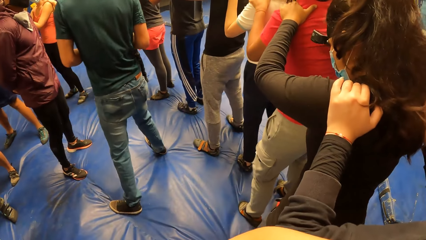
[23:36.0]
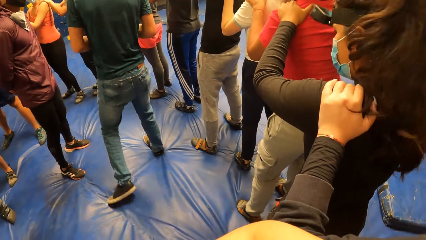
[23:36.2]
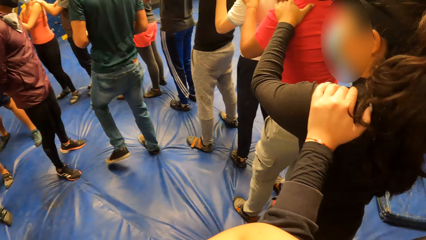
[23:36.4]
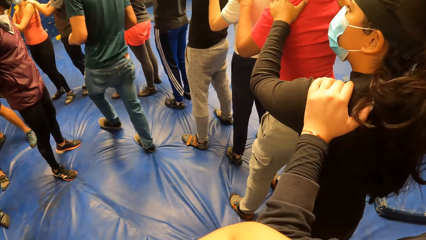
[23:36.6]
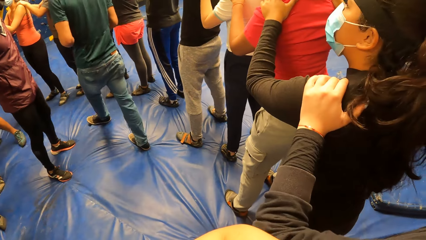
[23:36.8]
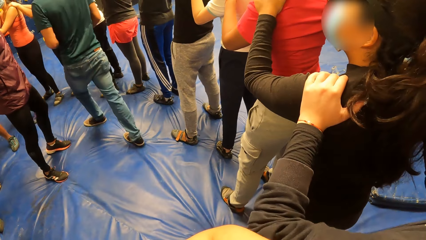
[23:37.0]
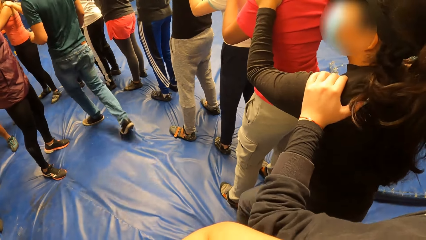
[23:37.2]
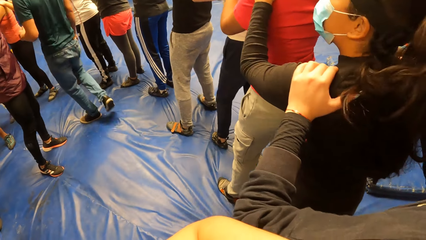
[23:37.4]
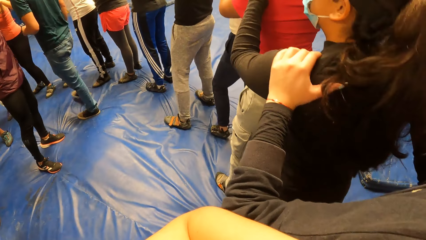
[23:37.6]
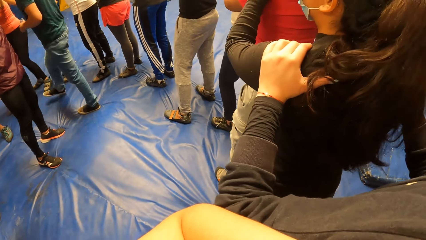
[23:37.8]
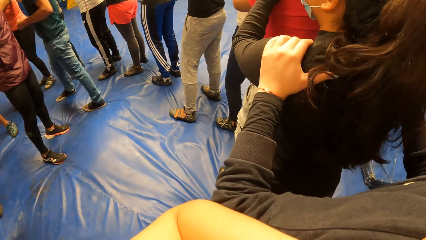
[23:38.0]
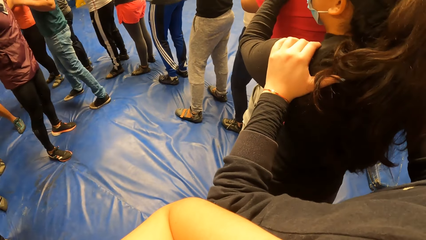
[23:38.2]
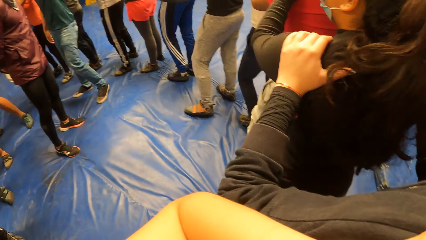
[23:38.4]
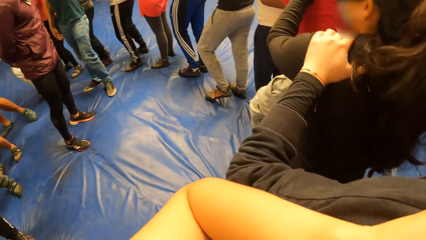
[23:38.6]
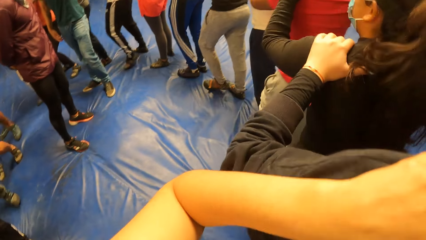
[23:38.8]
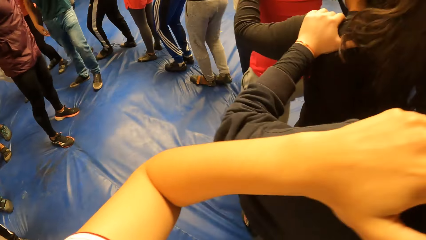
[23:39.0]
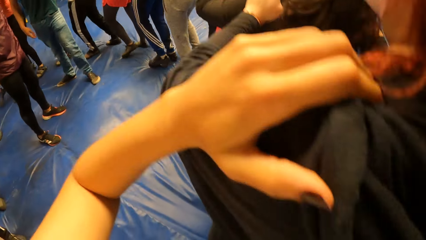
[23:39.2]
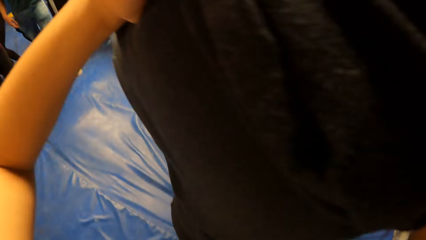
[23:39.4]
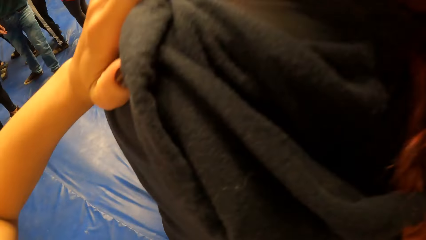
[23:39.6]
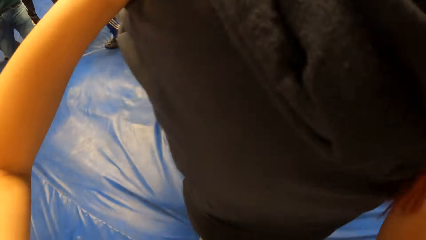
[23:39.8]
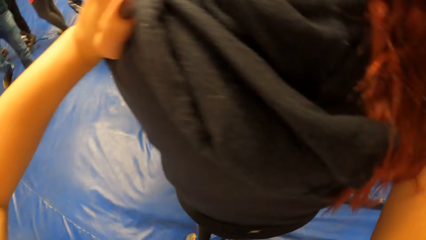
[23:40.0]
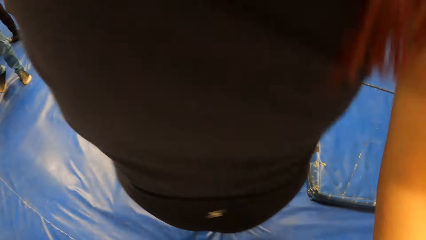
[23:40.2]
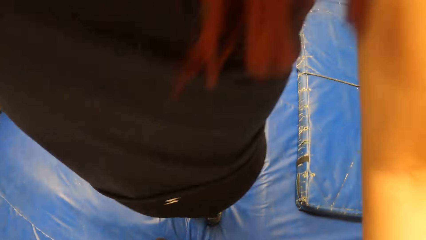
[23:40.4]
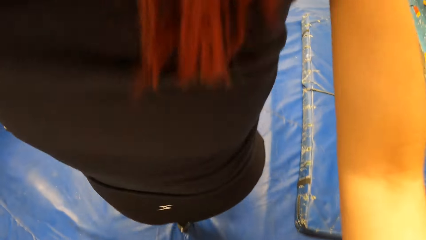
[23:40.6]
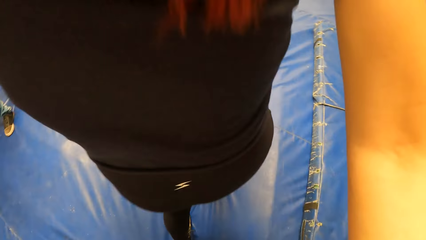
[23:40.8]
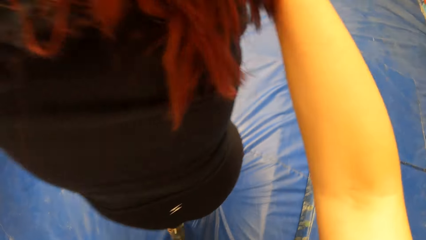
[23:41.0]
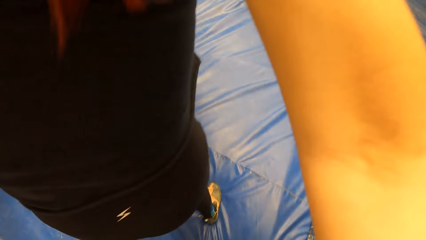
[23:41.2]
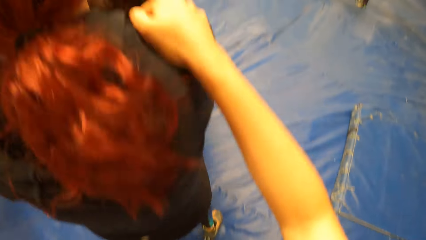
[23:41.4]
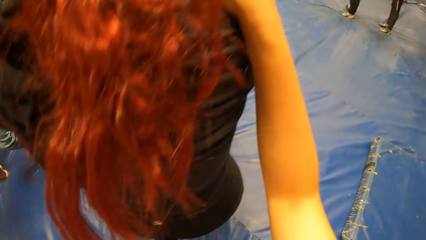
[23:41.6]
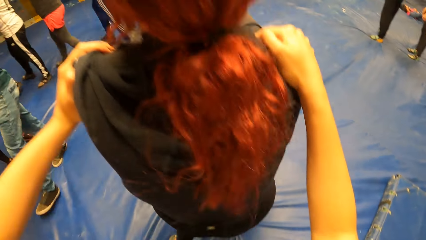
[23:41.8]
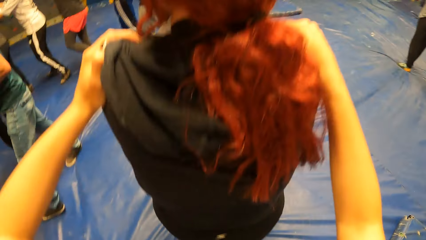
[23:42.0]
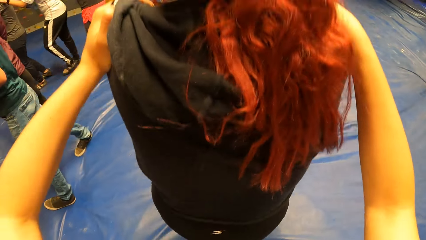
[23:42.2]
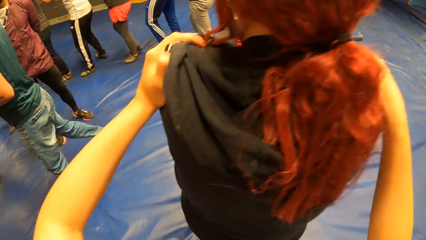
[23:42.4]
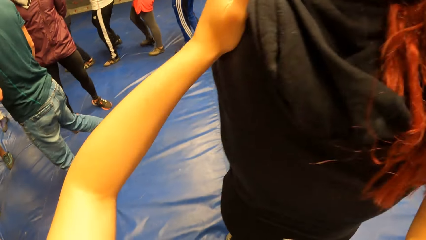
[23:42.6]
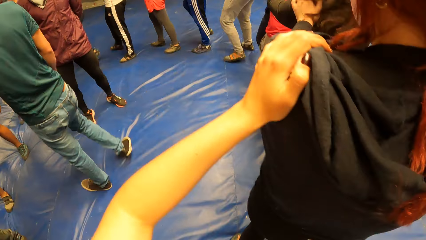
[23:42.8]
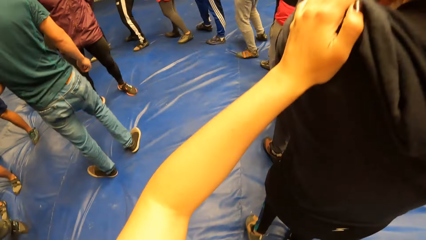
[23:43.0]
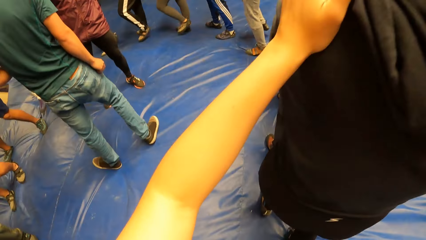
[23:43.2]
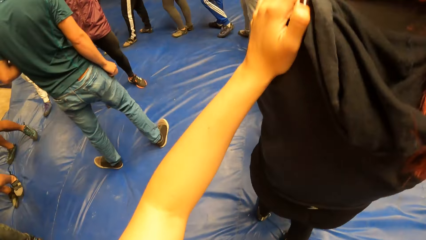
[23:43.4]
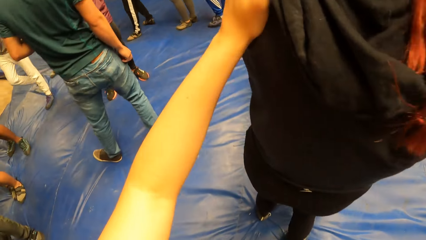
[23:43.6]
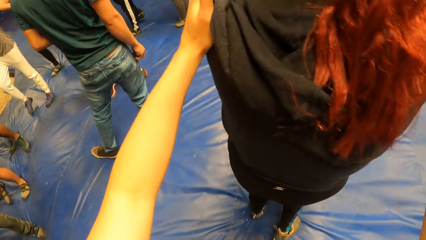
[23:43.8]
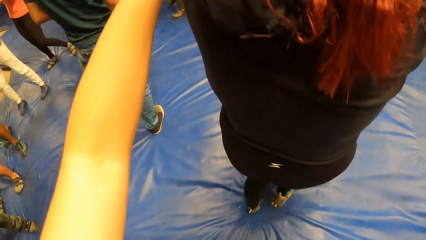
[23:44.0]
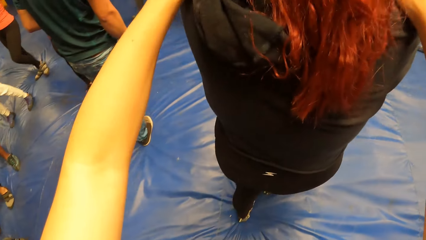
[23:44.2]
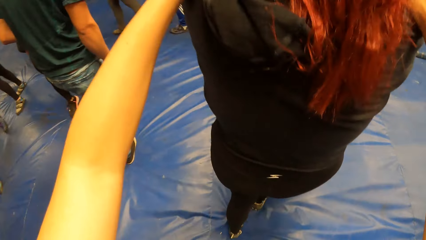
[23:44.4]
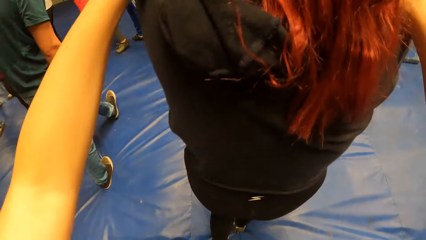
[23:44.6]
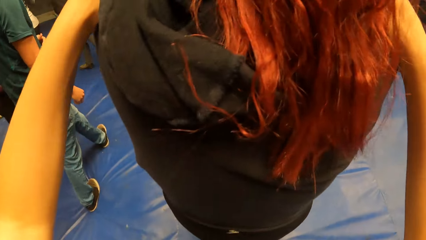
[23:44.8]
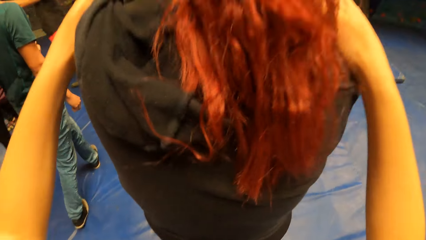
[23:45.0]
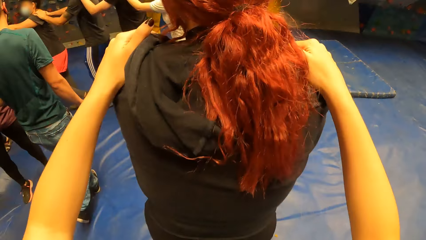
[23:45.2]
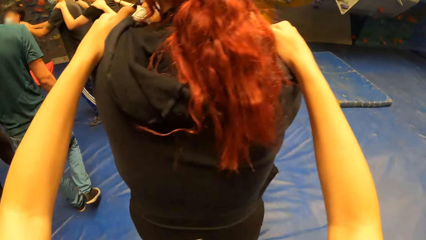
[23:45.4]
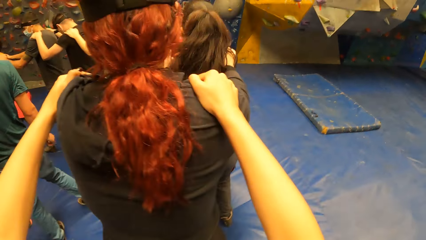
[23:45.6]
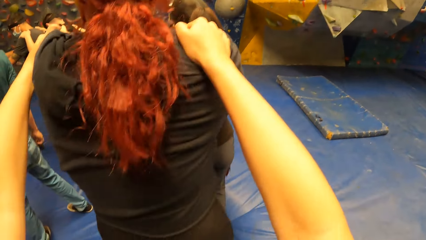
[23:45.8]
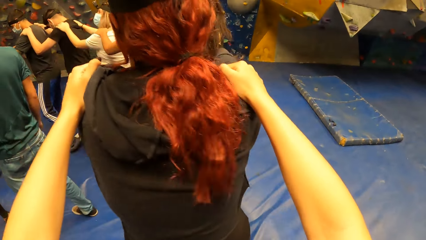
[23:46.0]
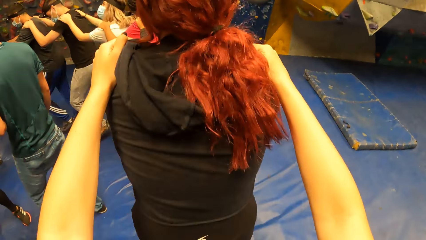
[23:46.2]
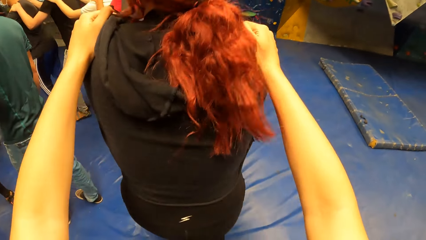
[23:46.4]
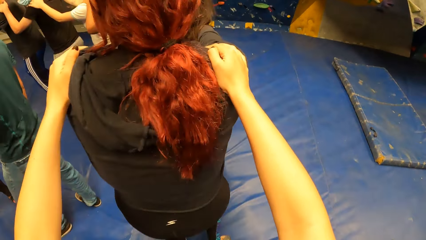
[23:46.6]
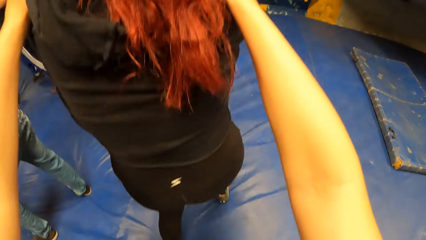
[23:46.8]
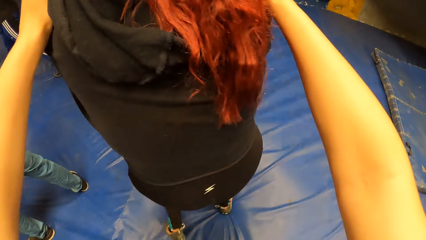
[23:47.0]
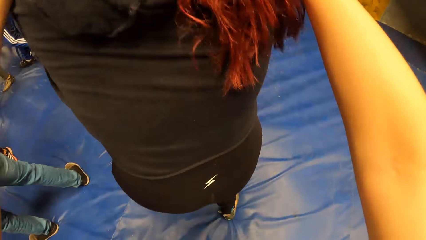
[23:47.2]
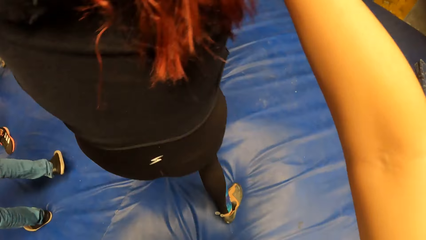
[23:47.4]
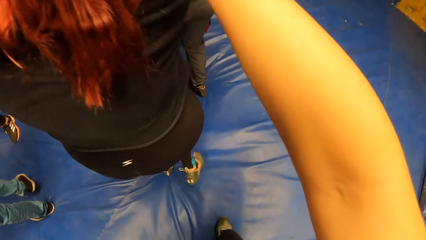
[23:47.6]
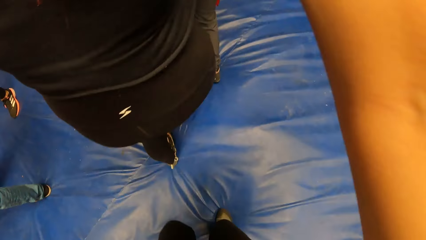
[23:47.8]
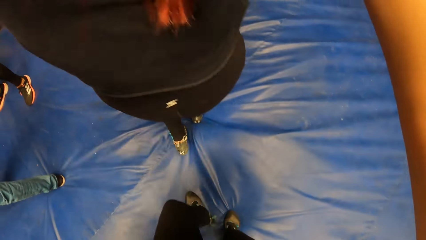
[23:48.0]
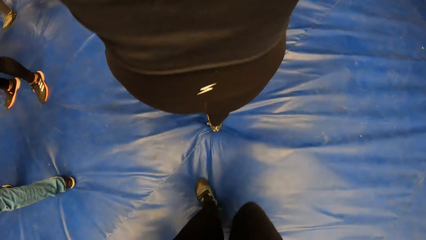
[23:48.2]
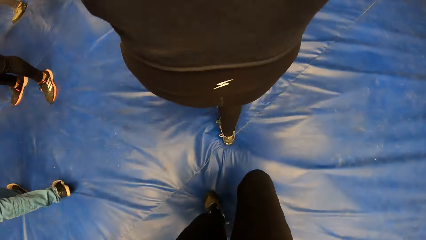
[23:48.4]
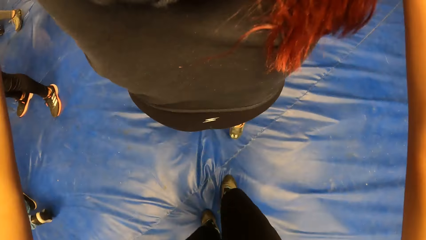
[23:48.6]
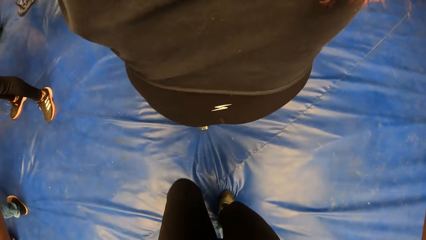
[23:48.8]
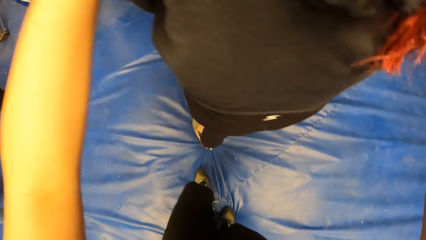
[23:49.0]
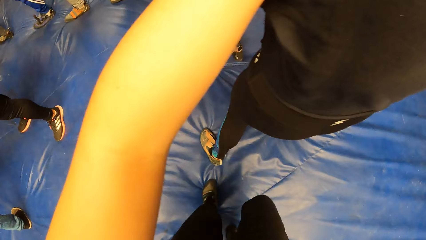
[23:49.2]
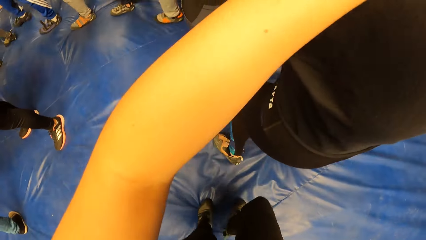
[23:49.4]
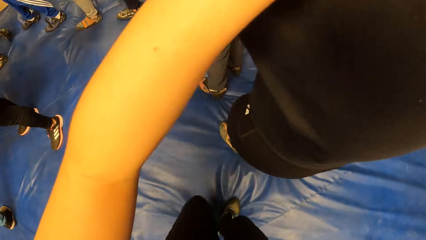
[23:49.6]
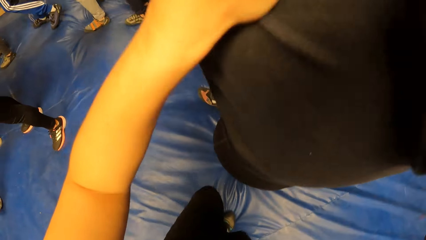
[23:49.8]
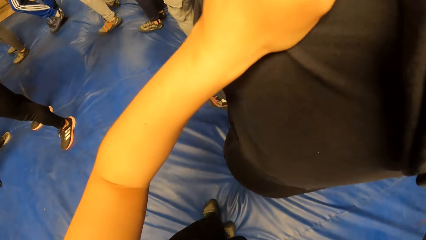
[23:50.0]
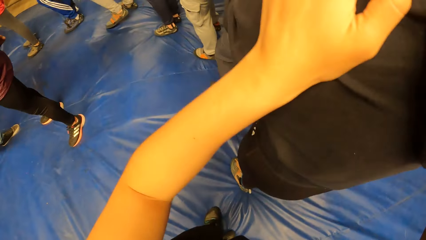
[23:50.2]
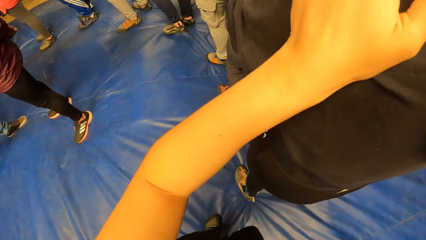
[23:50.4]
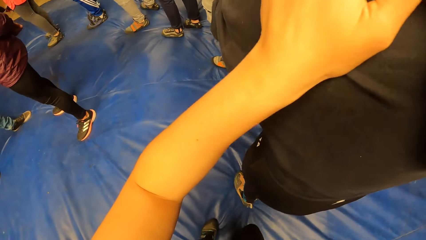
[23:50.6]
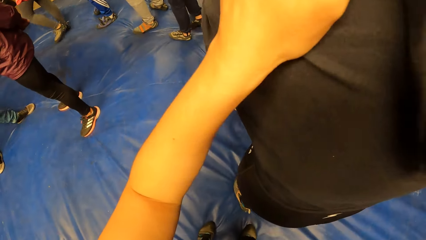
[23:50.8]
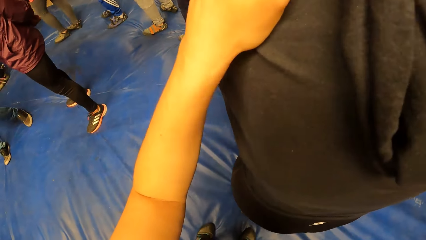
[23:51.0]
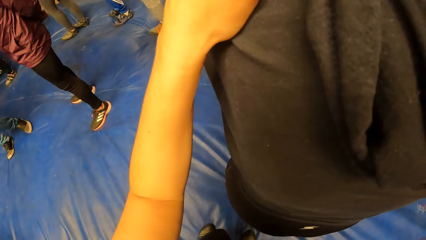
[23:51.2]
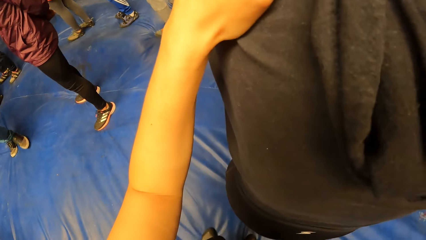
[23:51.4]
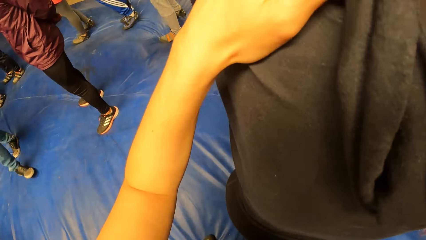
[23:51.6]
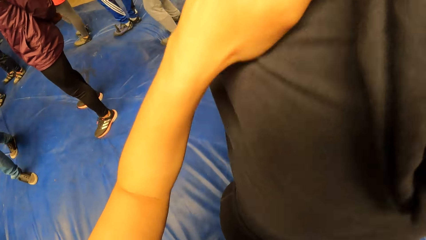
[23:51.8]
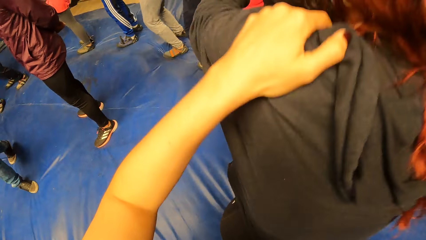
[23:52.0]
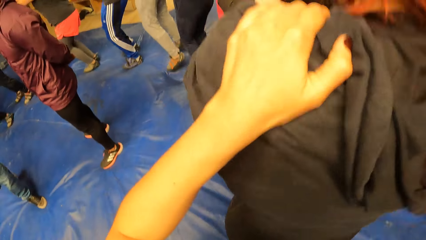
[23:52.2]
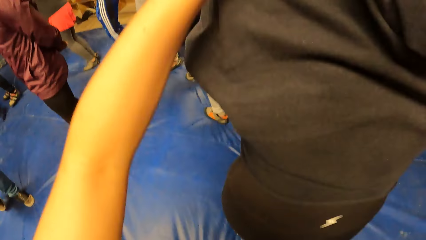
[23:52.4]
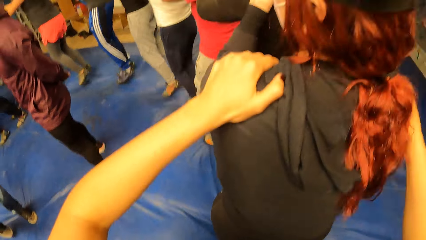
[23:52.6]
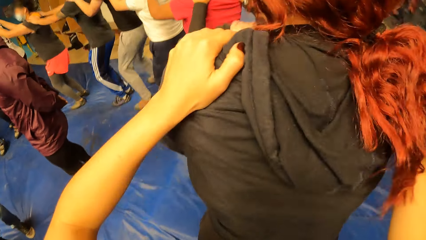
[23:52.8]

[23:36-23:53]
A man moves around the cushion. A lady jumps around on the cushion with everyone in line. The camera wearer jumps behind the lady. They move behind the lady.
